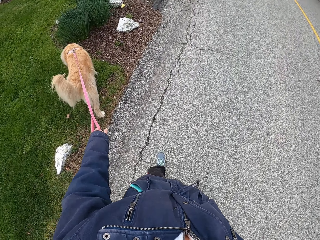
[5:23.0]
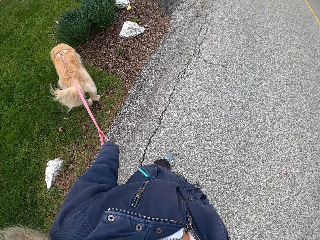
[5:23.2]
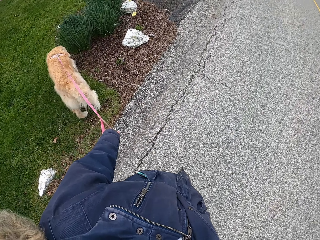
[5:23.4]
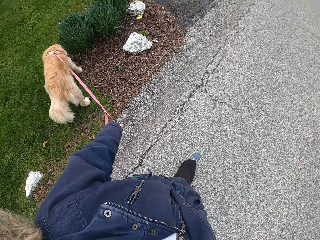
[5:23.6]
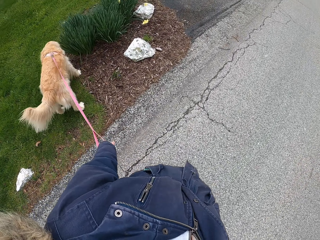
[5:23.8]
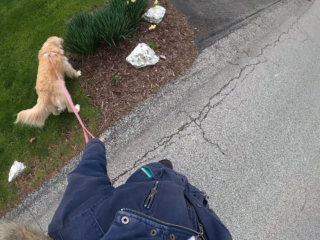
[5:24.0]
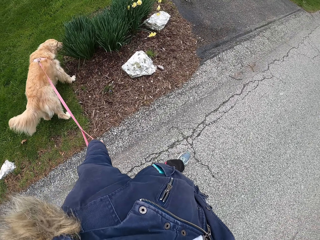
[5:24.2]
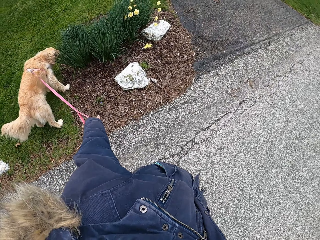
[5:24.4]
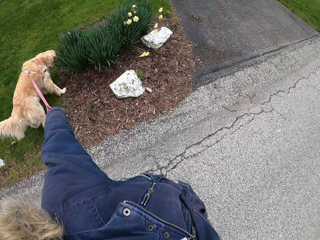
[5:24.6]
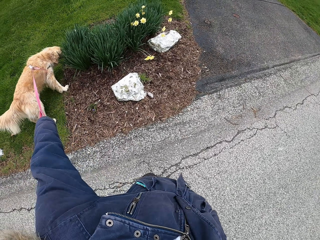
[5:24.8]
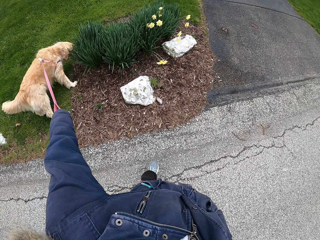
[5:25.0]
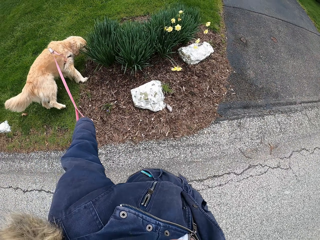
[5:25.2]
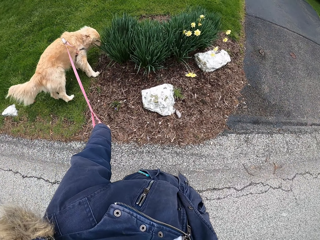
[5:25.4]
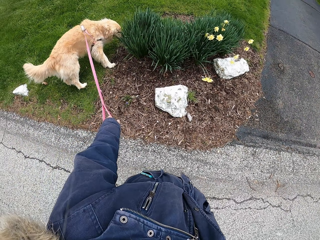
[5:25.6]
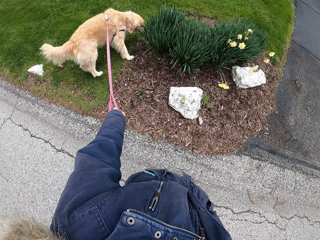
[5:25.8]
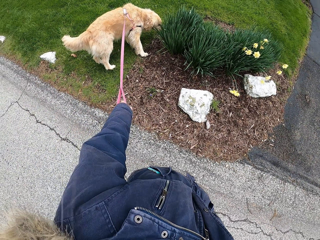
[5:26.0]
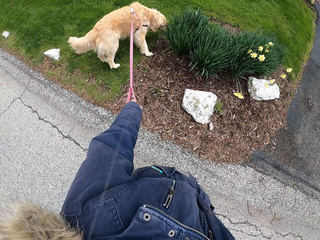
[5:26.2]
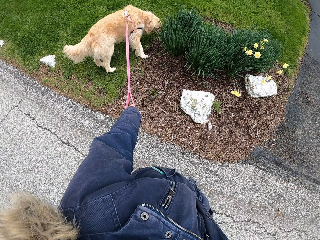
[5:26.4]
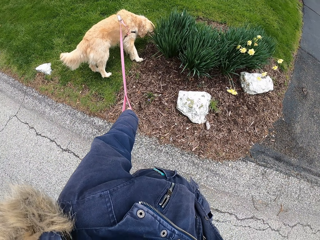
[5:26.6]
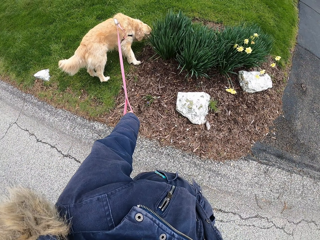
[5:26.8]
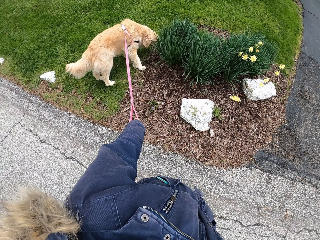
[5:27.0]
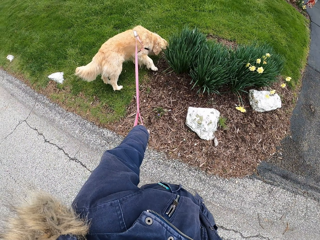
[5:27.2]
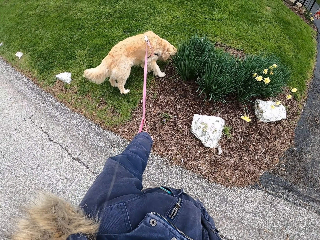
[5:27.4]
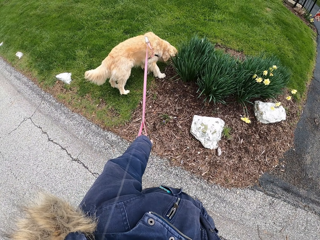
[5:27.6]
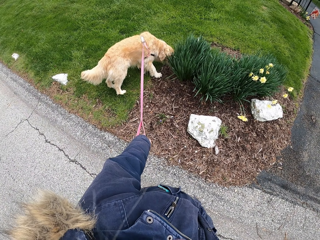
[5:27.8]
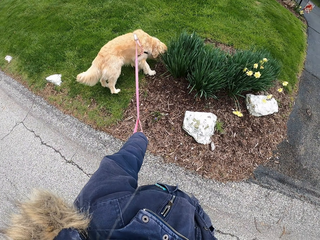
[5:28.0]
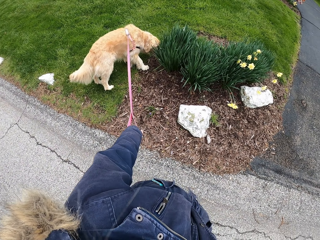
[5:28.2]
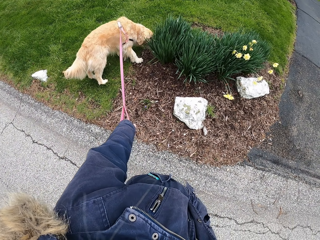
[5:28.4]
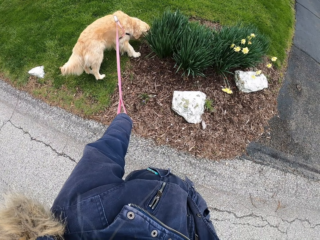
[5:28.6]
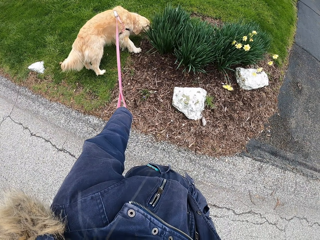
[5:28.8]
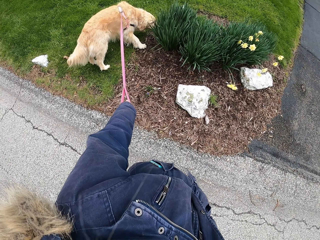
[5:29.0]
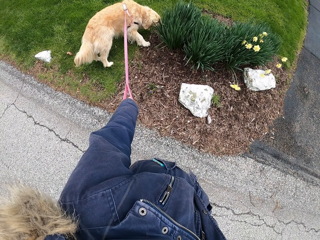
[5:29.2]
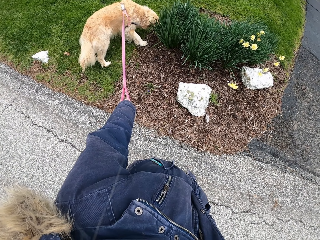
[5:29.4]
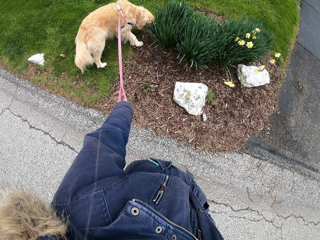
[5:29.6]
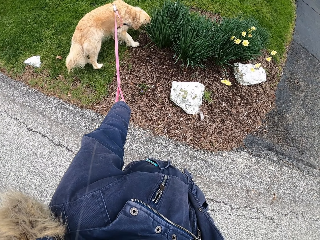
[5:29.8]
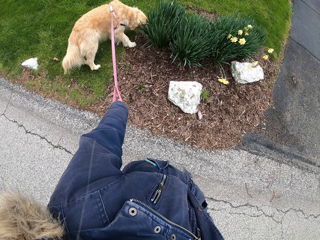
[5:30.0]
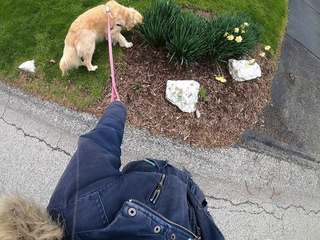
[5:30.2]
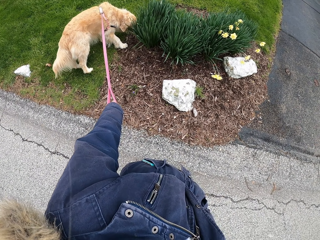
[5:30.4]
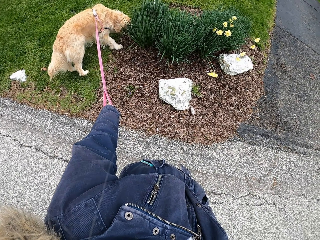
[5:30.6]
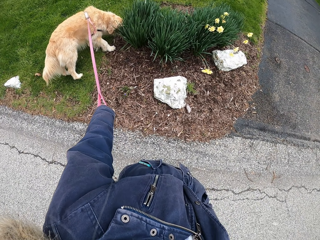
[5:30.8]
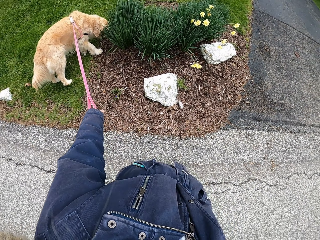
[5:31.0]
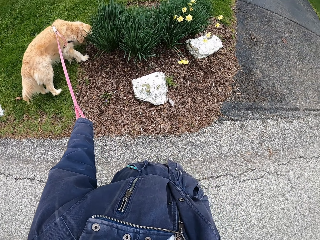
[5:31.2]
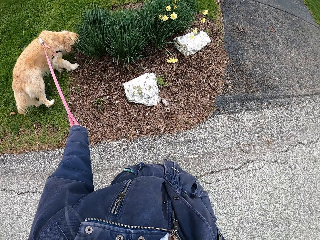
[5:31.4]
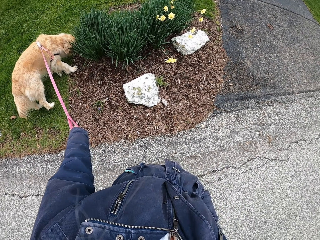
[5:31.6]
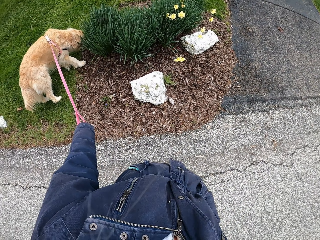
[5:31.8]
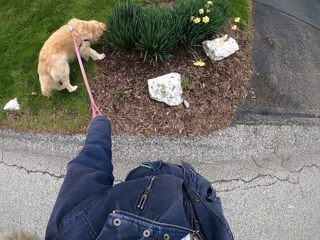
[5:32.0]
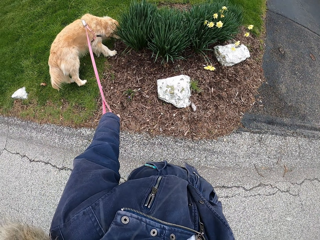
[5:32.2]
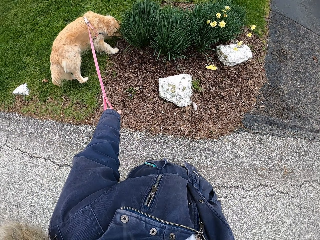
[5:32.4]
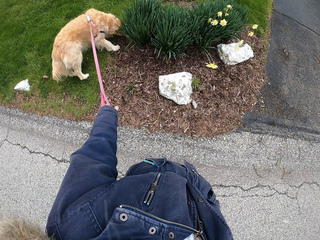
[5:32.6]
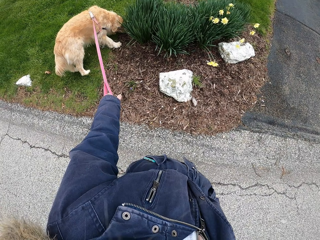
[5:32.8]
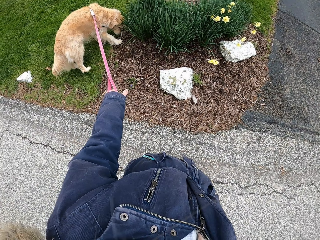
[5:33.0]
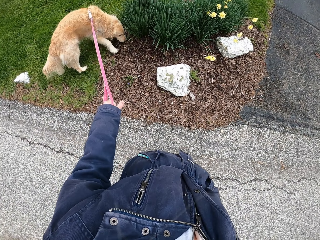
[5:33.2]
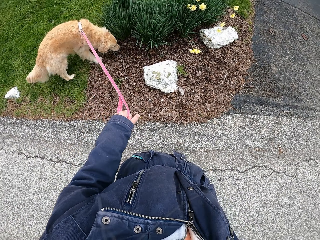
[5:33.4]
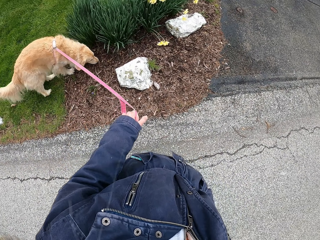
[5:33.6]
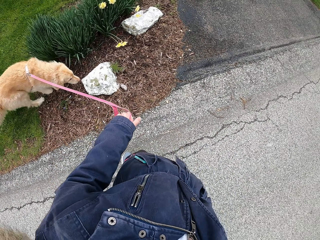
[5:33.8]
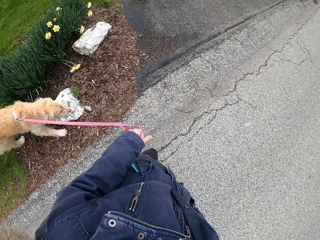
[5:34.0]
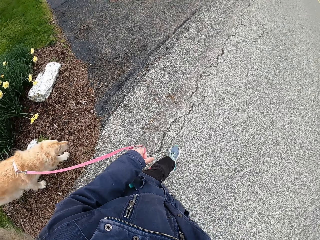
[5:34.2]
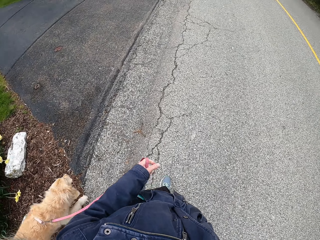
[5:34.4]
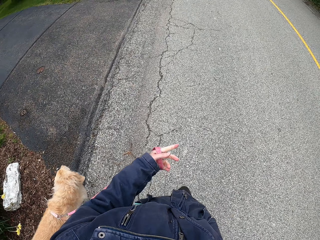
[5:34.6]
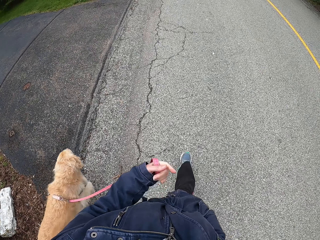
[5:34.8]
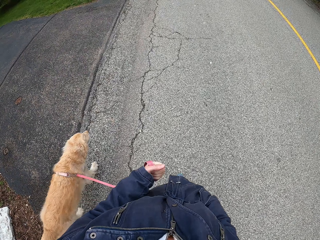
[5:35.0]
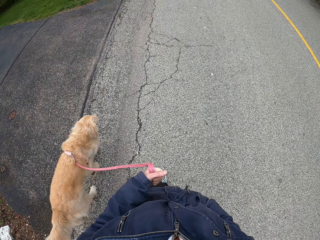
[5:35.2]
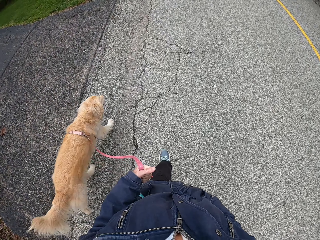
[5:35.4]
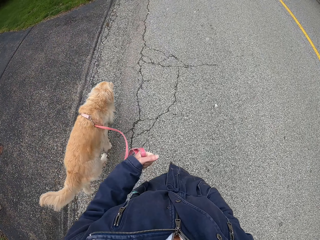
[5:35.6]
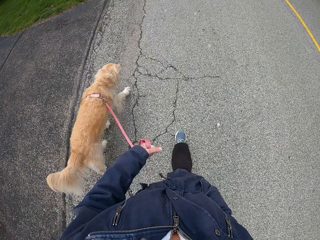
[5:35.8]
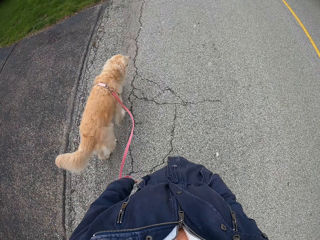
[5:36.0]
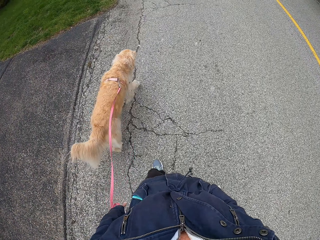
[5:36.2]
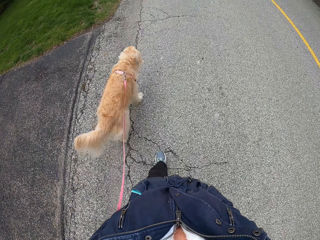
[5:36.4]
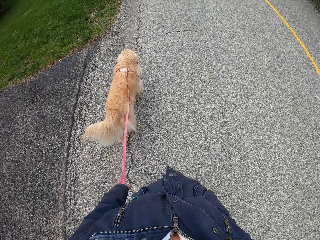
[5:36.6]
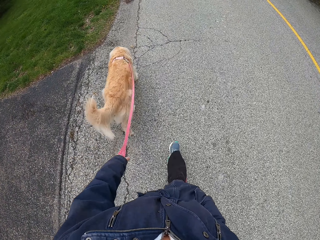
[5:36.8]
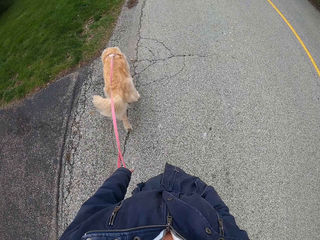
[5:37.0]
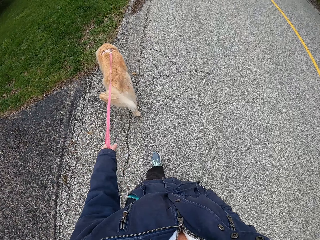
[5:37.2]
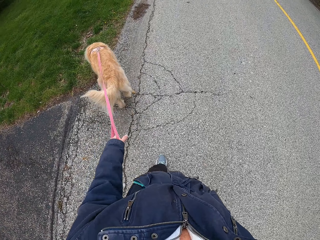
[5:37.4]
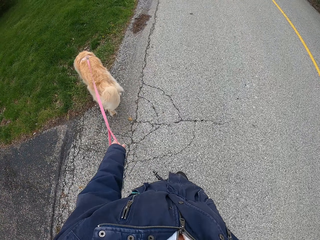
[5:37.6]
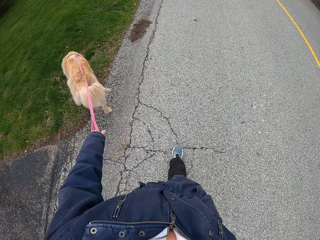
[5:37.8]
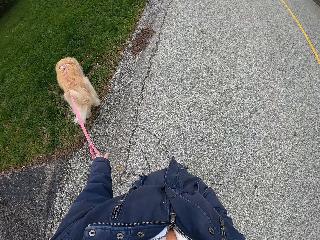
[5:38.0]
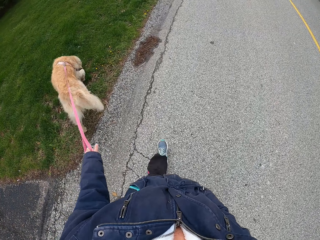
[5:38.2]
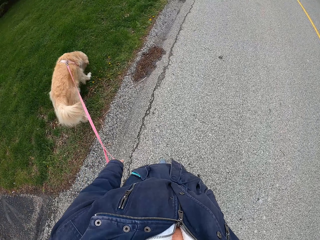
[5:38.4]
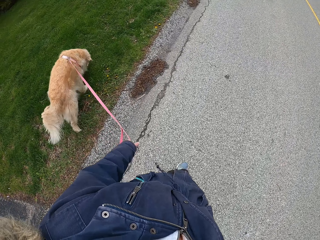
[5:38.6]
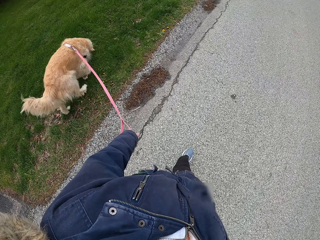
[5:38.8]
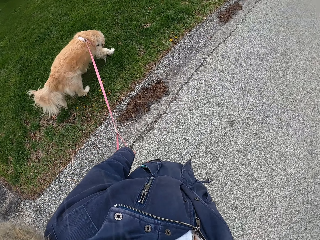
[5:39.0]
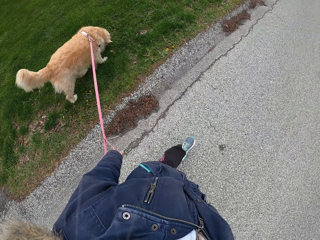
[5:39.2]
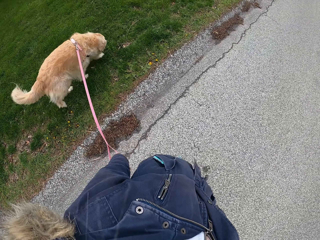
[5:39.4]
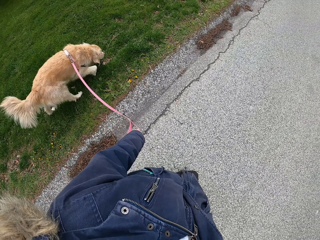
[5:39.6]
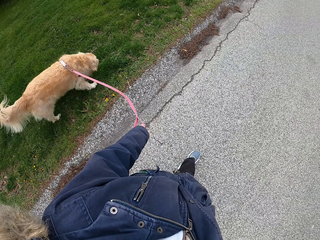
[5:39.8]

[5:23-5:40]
The camera wearer stops on the road. They stare at the dog. They walk the dog along the road.

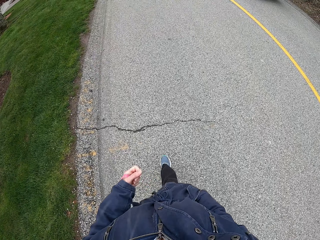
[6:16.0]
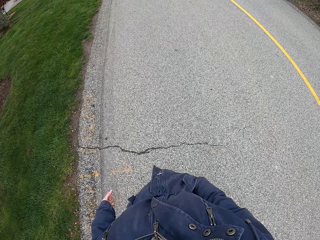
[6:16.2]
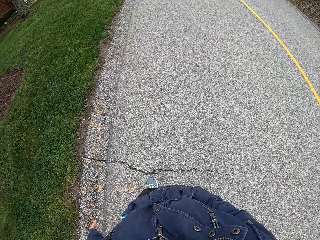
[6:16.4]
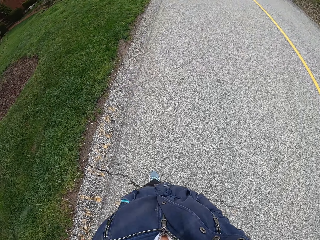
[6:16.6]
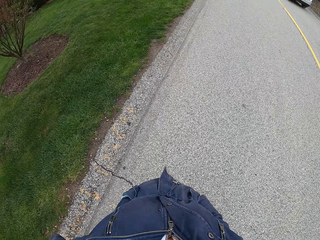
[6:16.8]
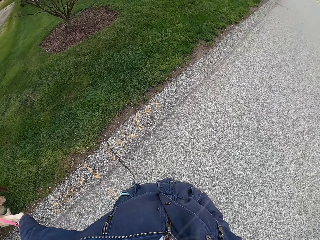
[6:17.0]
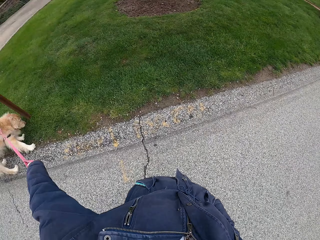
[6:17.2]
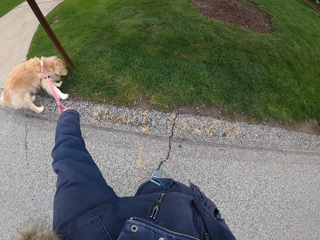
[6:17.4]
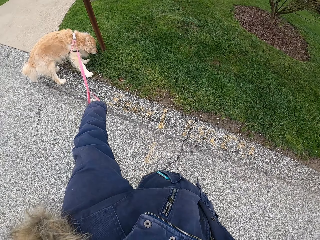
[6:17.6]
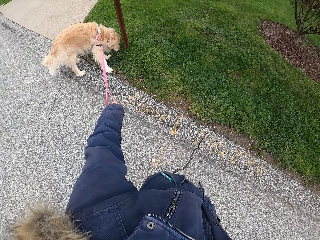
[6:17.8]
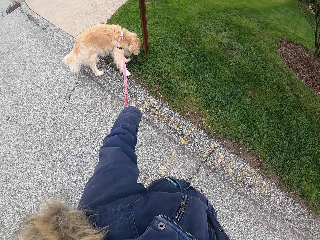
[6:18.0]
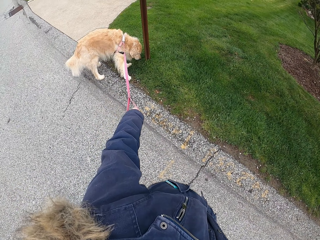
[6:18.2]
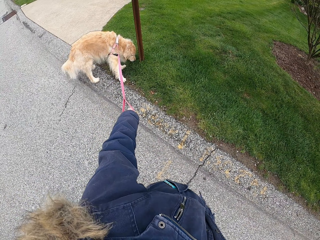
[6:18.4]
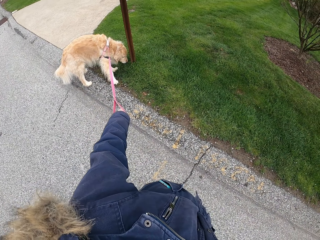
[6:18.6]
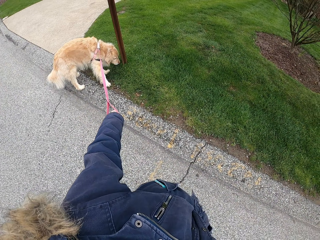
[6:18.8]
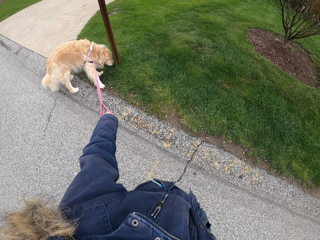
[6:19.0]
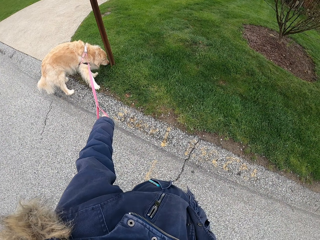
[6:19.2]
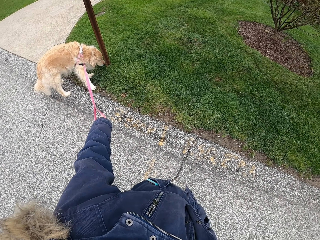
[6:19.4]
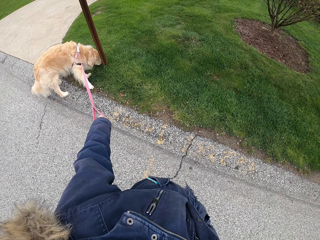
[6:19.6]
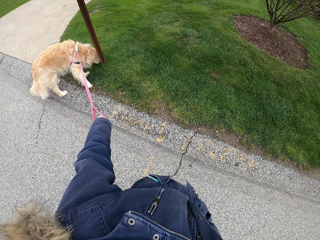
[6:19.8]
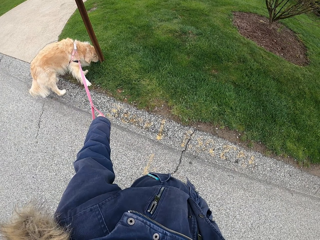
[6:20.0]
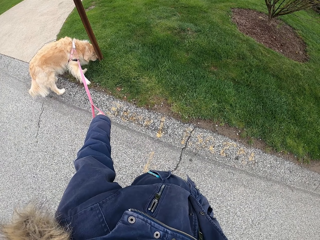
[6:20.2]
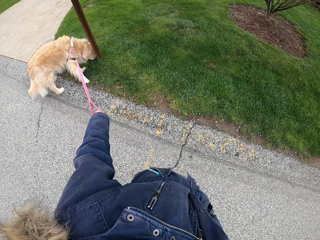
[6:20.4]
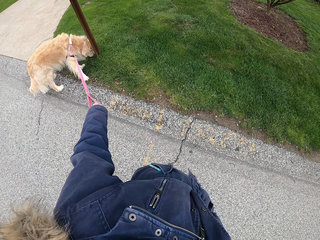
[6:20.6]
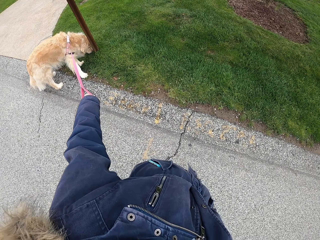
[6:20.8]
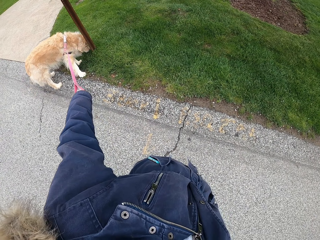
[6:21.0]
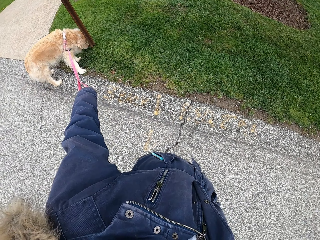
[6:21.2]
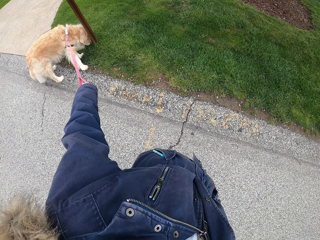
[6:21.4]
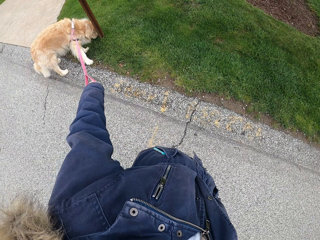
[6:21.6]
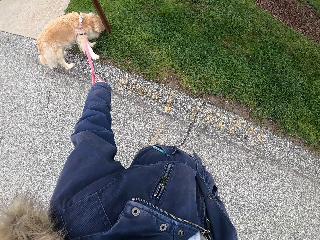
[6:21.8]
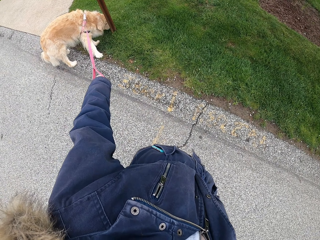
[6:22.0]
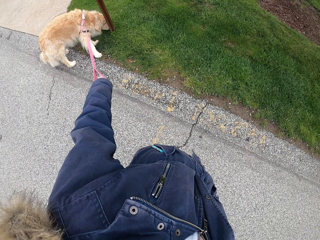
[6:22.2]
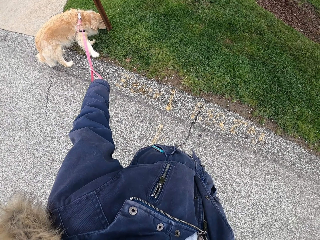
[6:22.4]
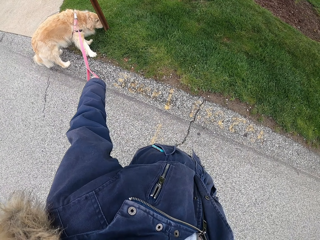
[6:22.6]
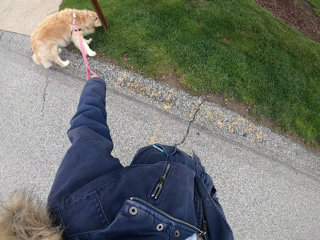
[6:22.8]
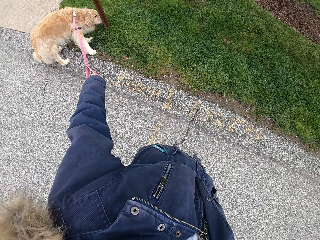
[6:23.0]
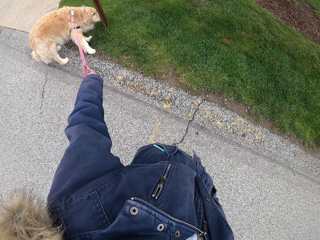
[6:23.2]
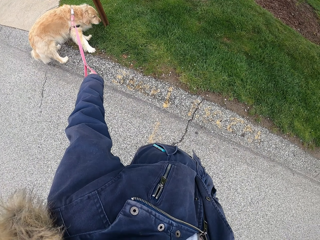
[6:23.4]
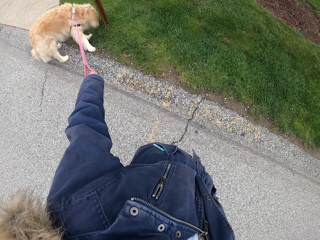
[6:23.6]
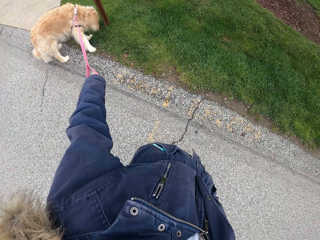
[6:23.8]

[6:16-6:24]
The camera wearer stops on the road. They stare at the dog.
